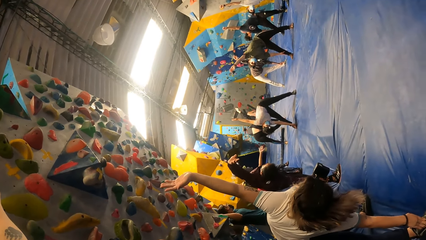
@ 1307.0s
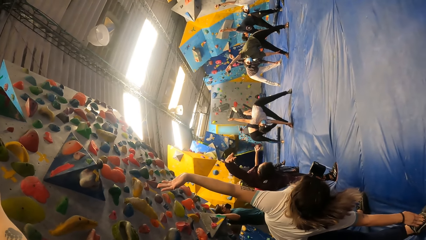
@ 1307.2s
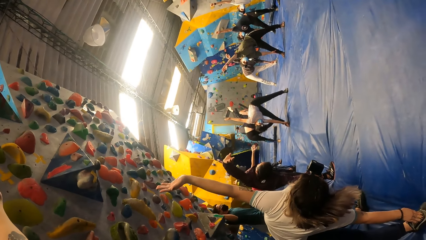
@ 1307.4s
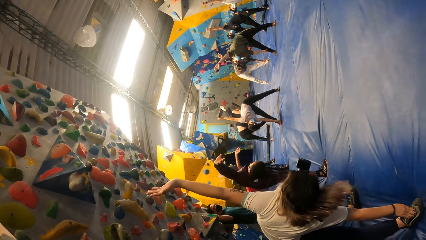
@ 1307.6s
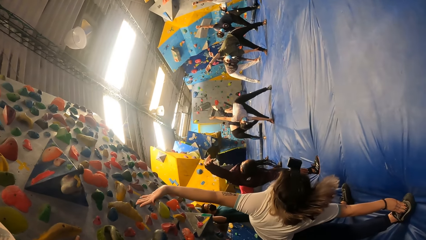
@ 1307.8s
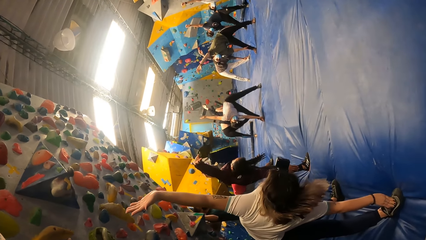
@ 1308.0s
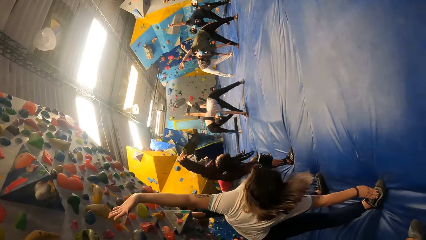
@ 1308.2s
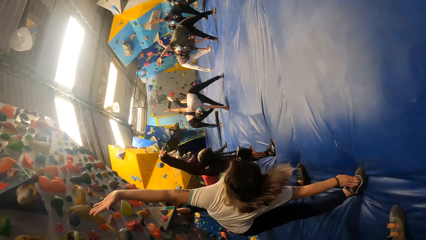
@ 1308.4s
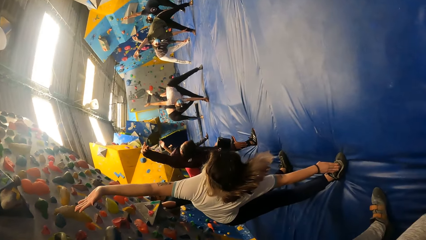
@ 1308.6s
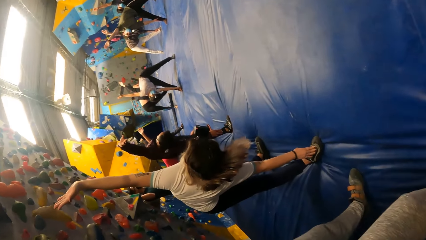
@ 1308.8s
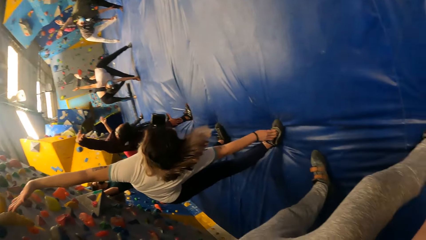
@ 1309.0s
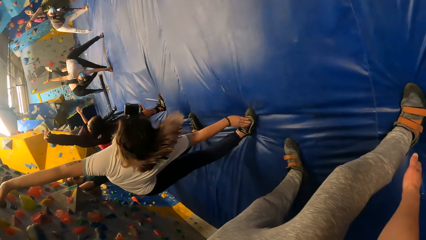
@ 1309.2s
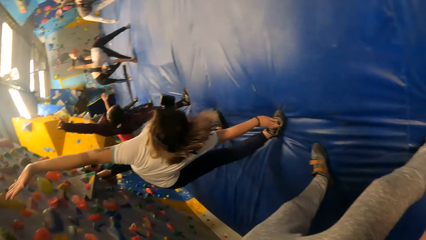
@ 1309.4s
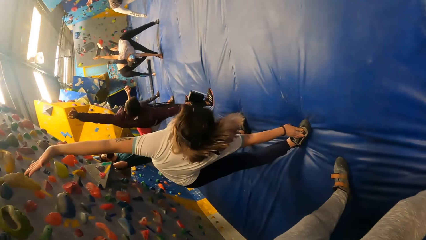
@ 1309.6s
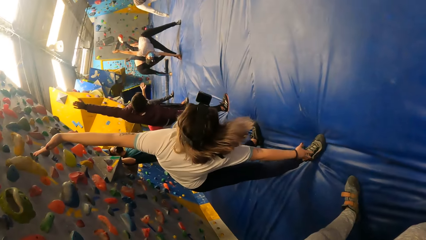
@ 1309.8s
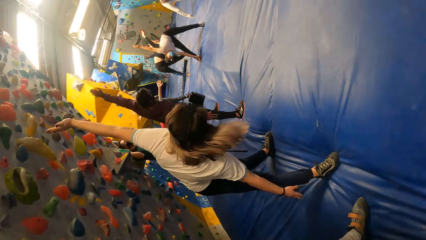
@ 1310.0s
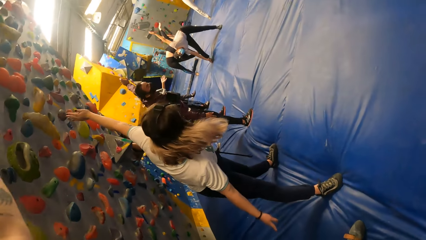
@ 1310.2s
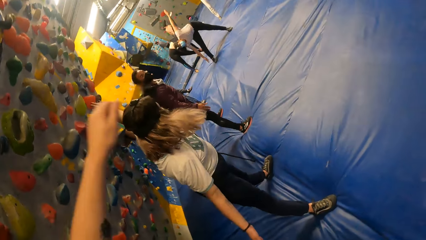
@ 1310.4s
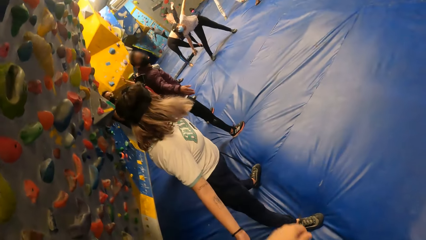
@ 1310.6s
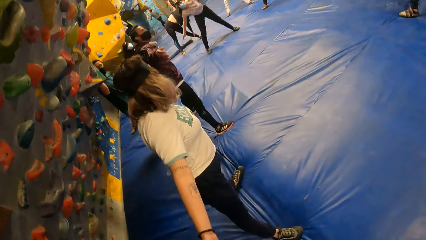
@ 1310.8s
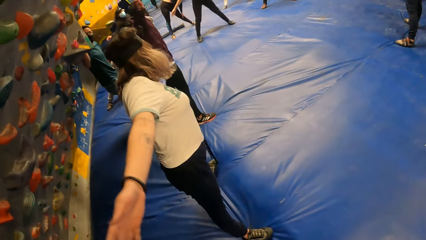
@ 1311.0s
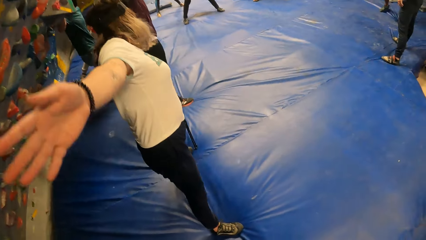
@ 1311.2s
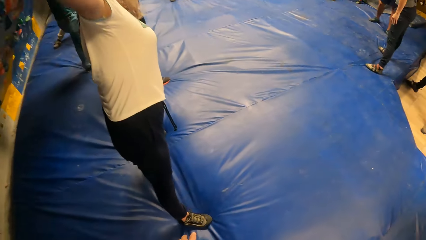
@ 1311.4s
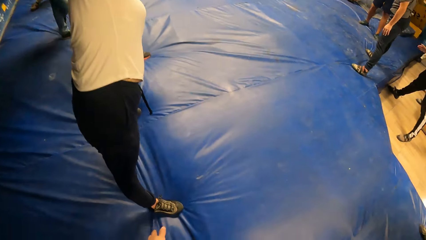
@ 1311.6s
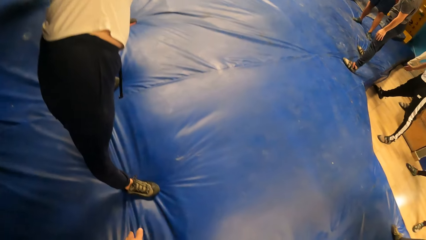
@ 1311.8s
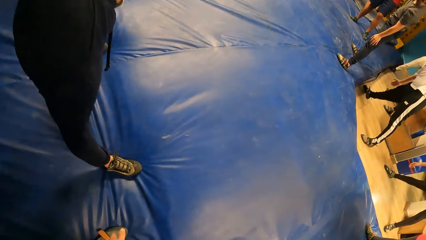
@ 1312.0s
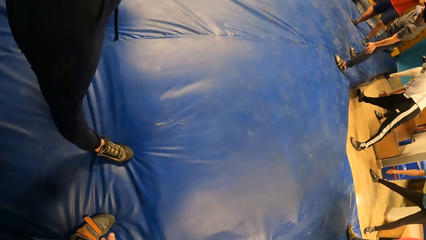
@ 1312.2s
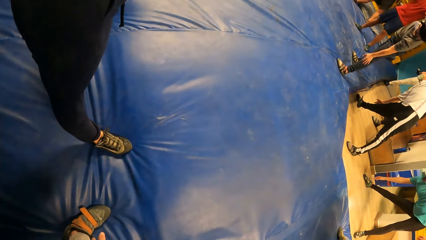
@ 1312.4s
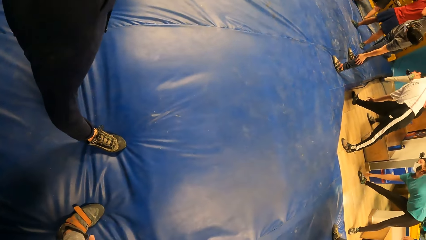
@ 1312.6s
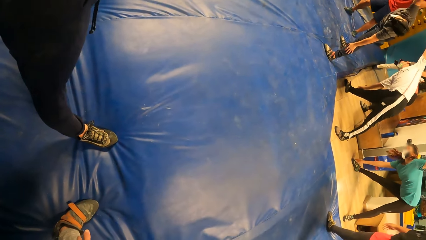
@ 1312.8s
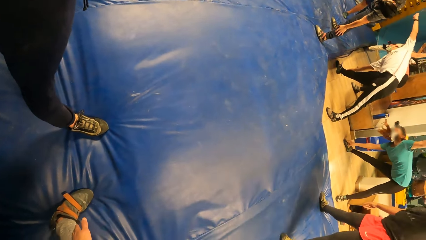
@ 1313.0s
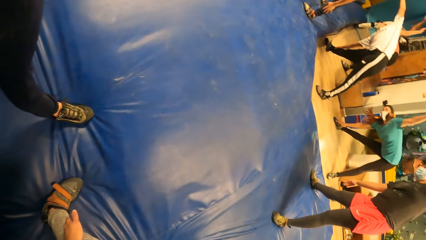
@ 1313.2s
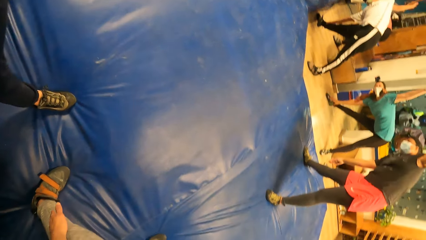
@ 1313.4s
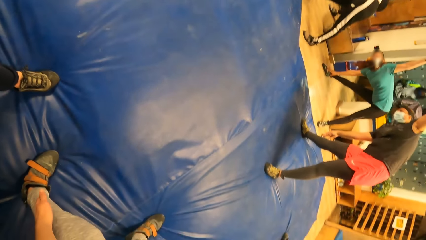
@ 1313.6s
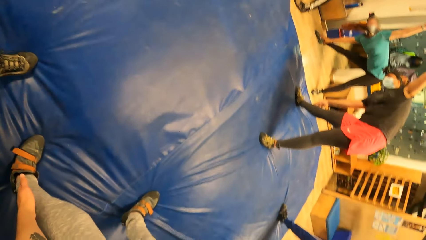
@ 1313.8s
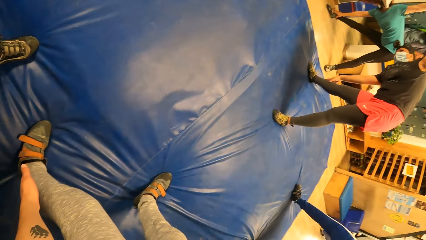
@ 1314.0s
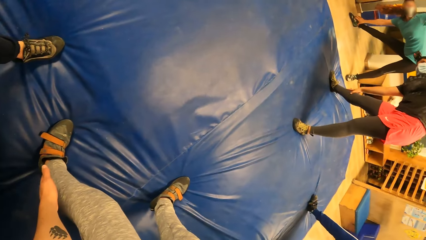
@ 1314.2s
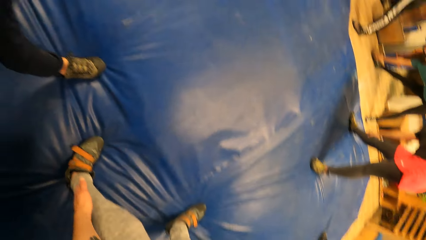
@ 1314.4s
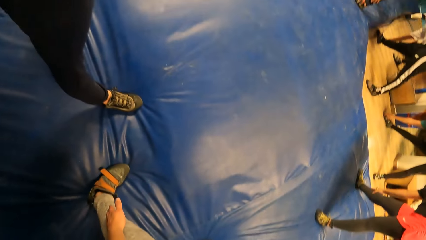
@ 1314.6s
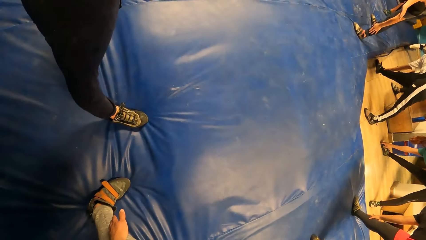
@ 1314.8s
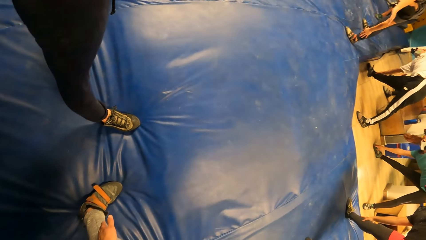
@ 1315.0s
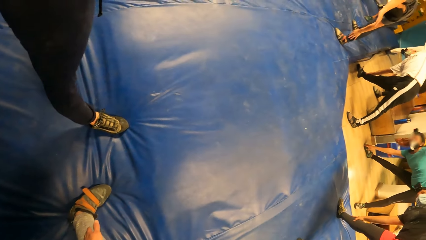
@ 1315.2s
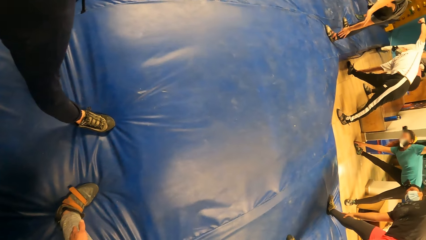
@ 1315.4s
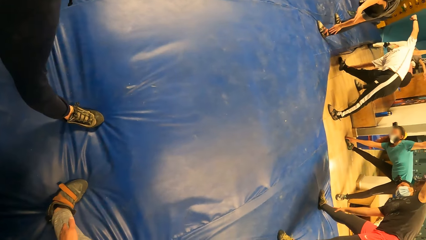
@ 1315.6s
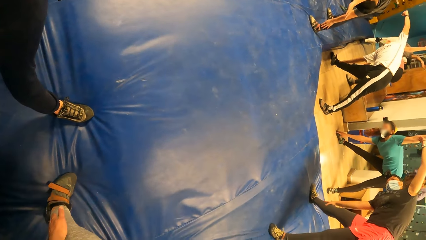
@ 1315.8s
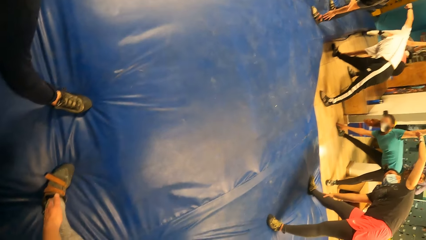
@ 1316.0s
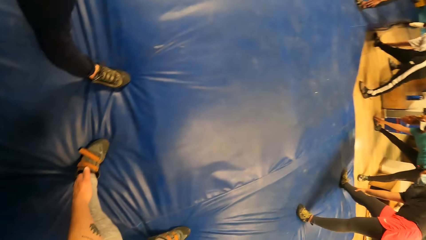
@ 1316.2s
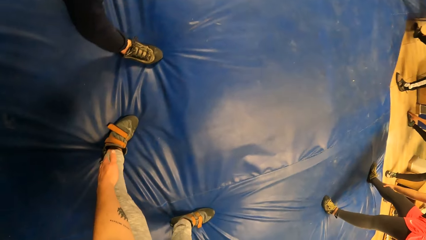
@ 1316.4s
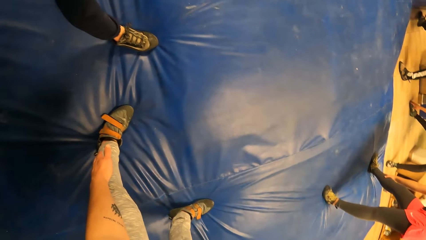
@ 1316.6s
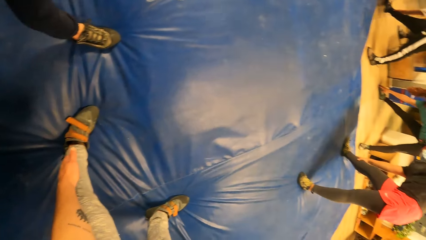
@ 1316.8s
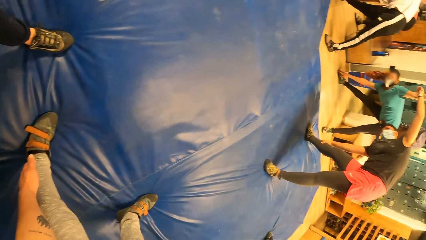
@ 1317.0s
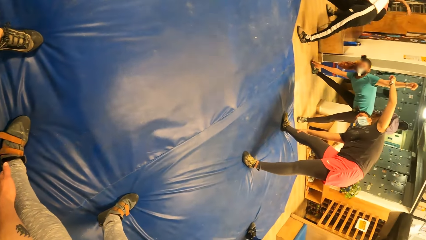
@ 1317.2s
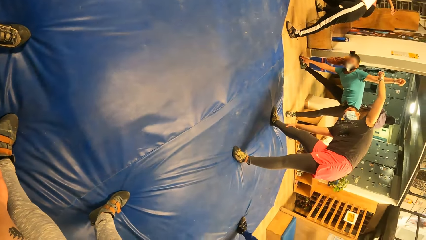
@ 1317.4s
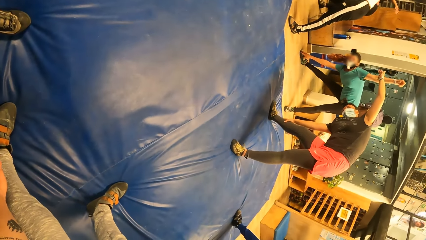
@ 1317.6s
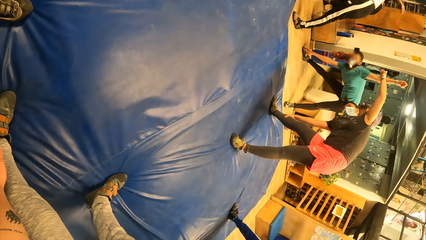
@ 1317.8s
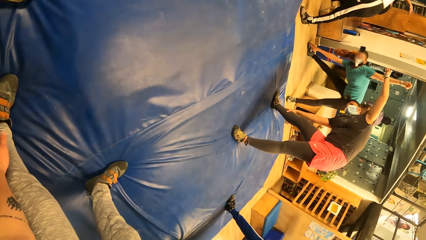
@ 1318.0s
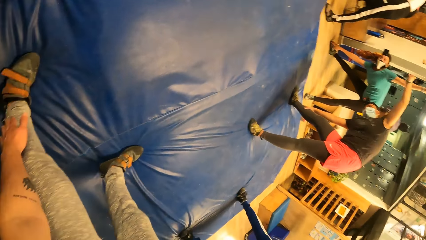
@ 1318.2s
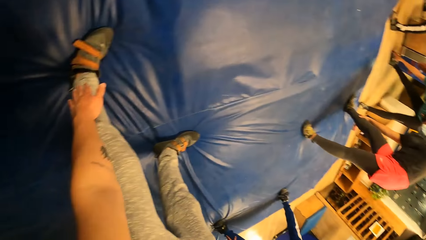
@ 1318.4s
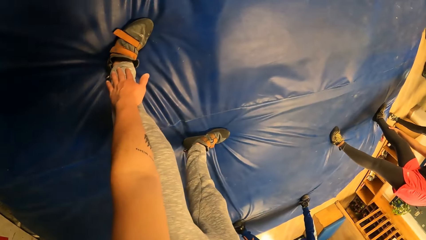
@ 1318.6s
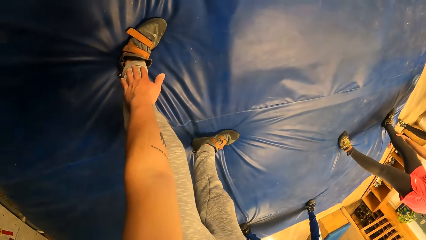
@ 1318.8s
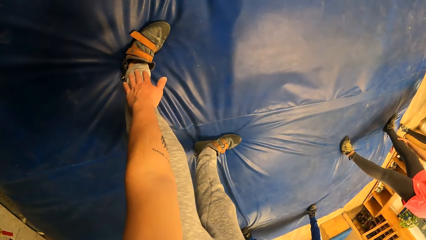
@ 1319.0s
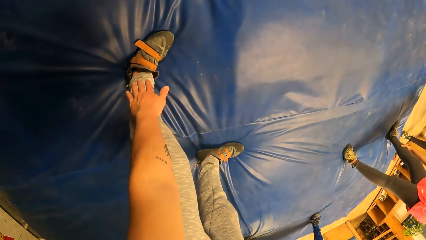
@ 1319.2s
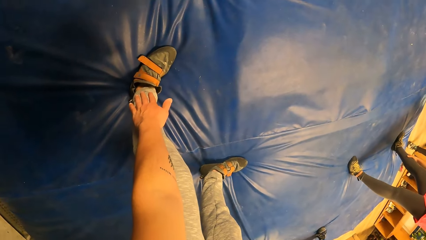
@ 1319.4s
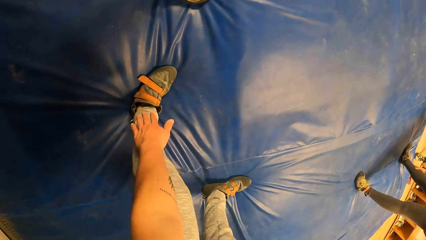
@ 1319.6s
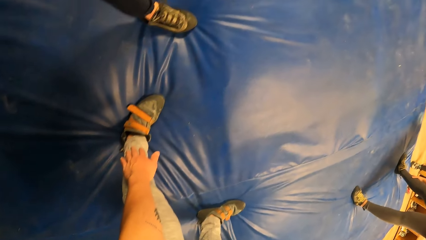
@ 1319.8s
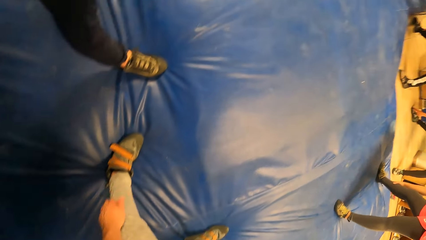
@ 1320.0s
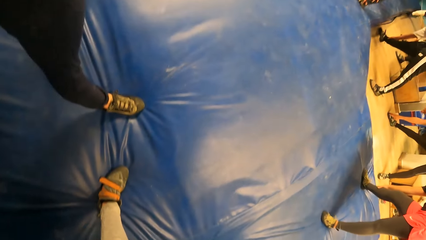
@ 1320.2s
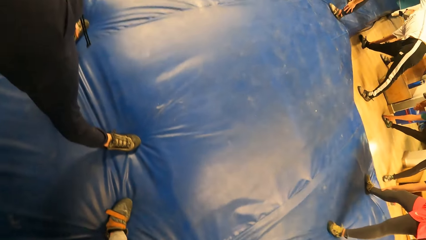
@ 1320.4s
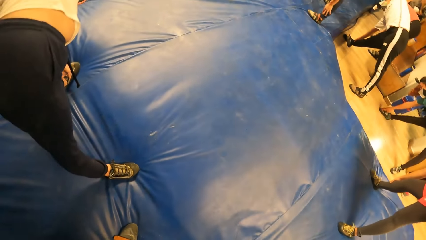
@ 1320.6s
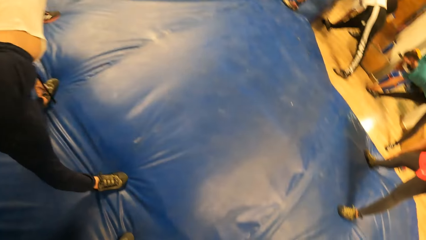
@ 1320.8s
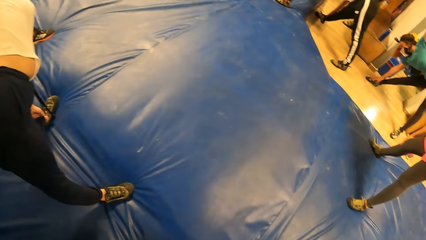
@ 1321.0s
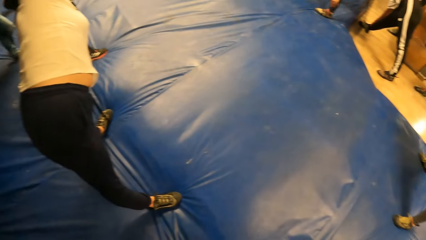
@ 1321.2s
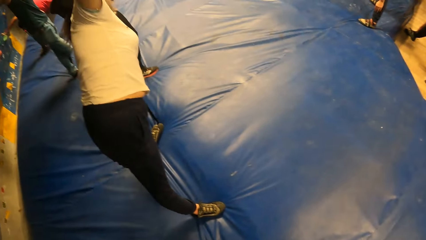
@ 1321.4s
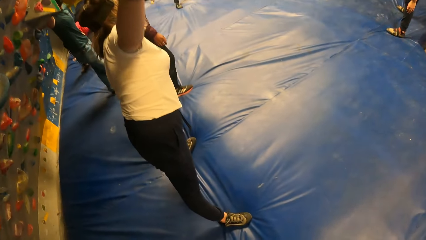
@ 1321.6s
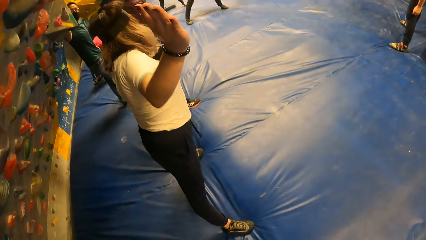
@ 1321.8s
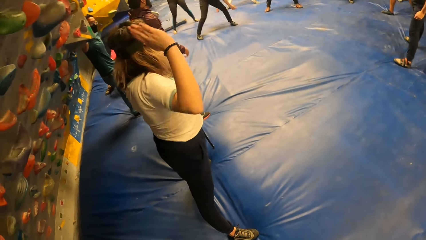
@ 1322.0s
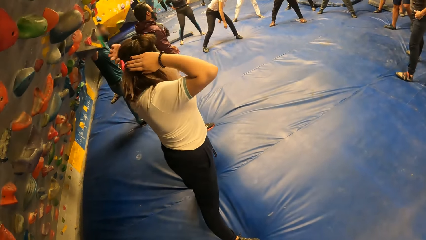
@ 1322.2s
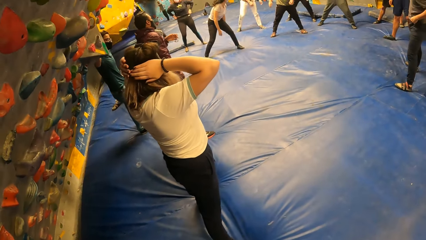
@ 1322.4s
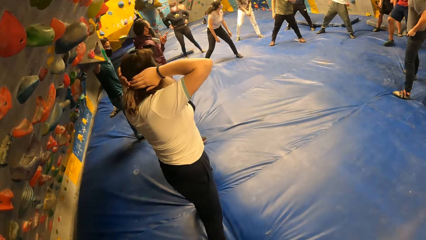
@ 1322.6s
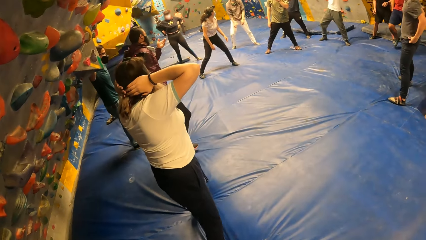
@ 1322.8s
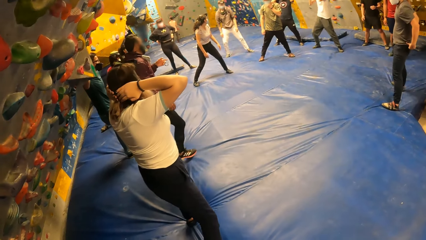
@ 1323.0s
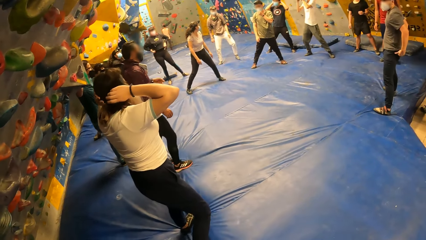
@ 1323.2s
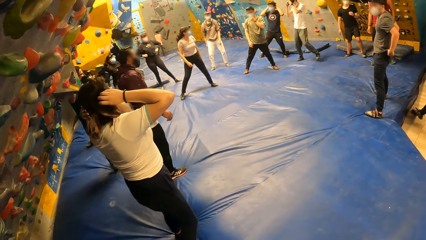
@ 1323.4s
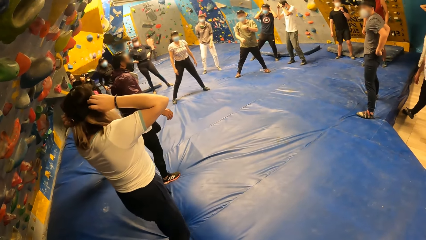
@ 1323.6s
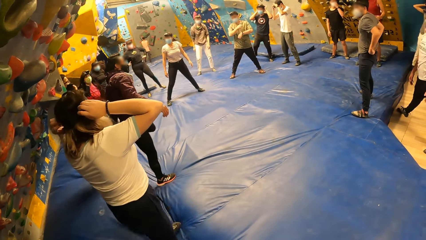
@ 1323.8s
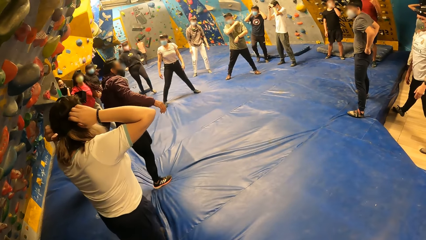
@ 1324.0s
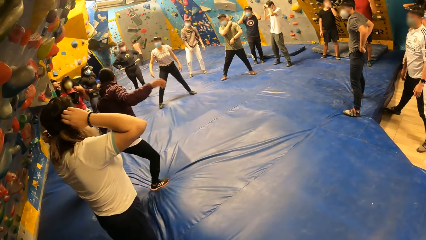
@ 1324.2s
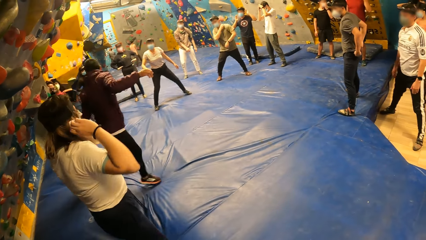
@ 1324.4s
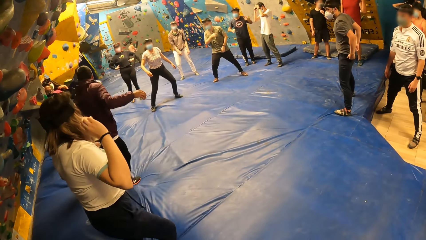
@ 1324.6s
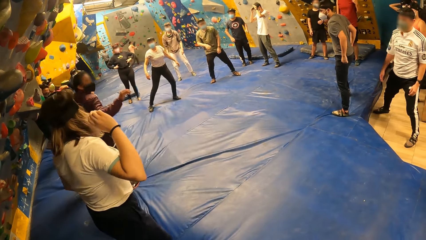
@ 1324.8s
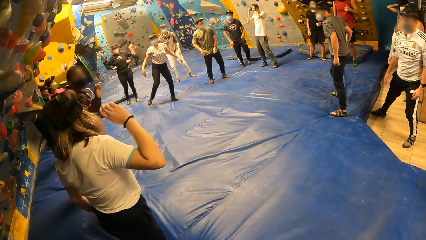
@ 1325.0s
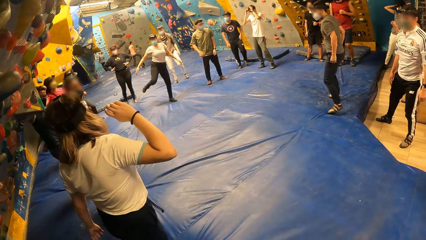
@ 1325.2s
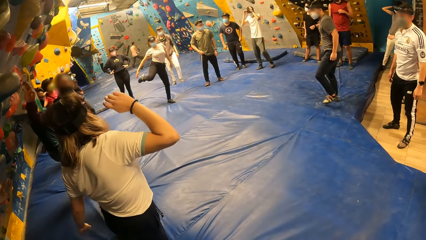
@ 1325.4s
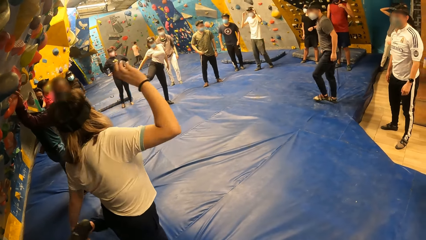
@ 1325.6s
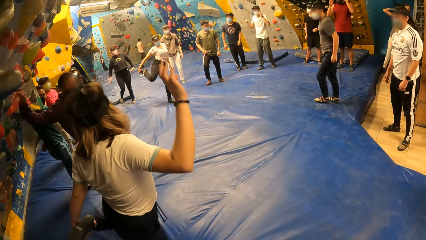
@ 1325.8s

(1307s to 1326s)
The camera wearer bends on the left side. They touch the left foot. They stand up. A person touches the head.
